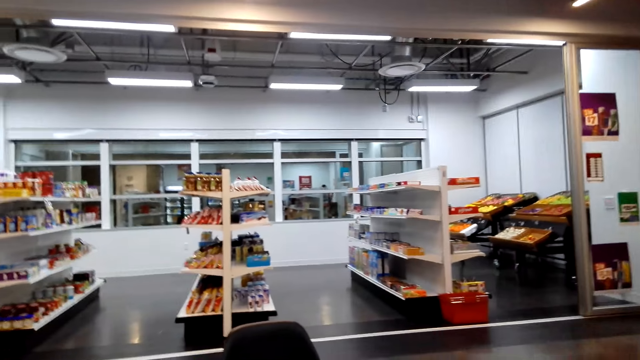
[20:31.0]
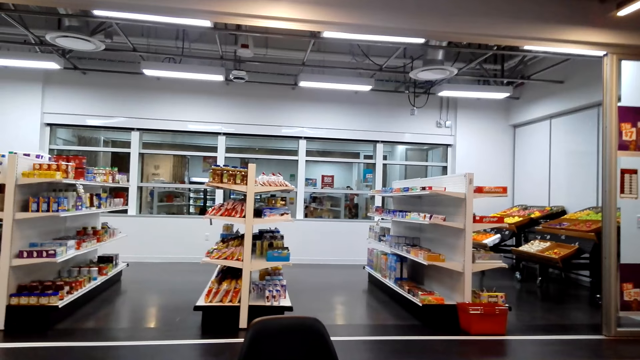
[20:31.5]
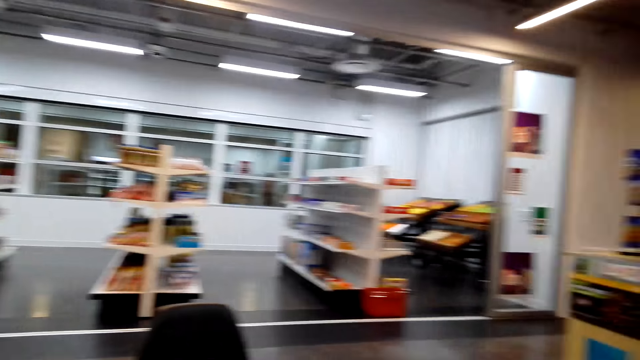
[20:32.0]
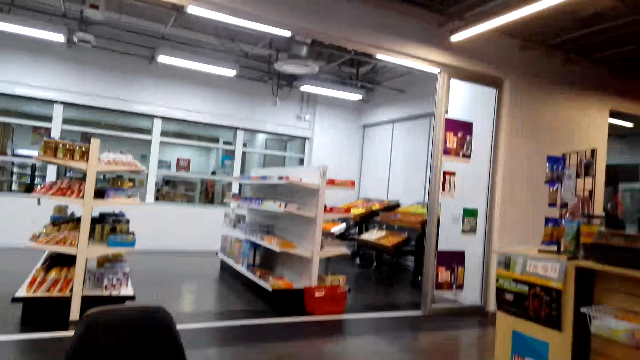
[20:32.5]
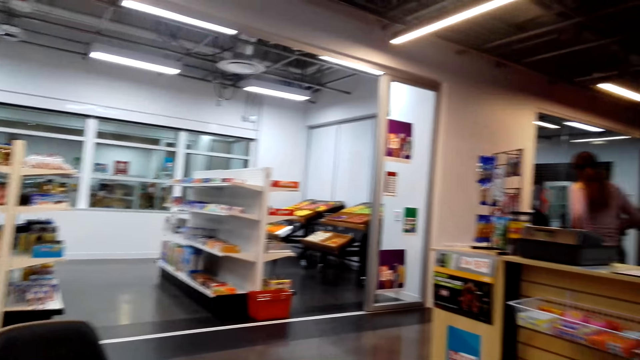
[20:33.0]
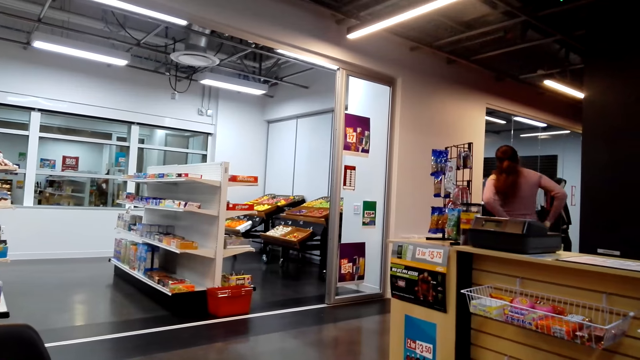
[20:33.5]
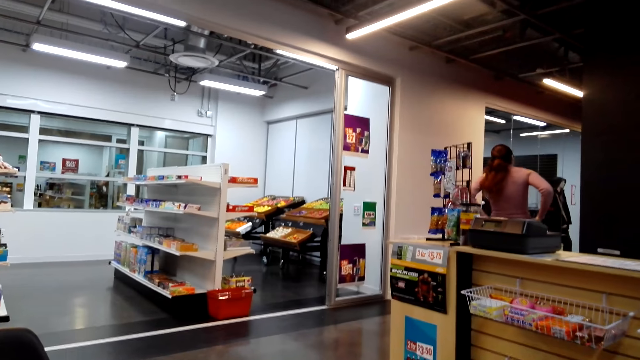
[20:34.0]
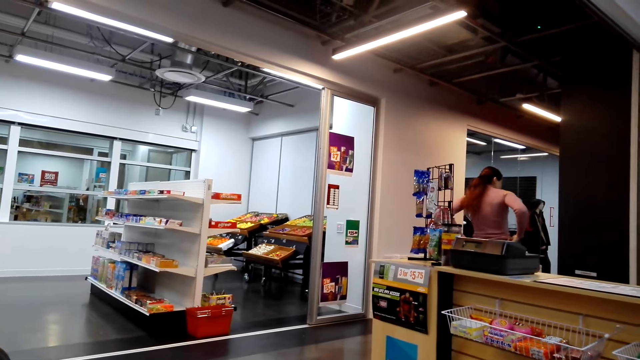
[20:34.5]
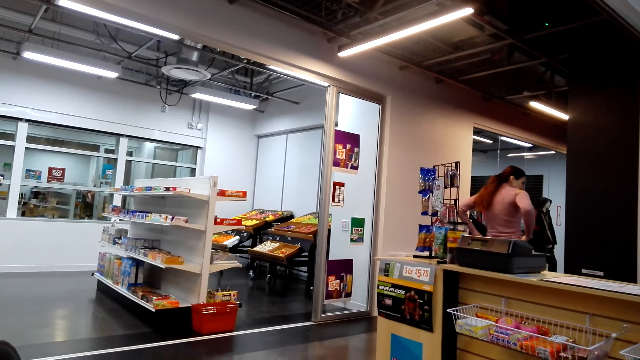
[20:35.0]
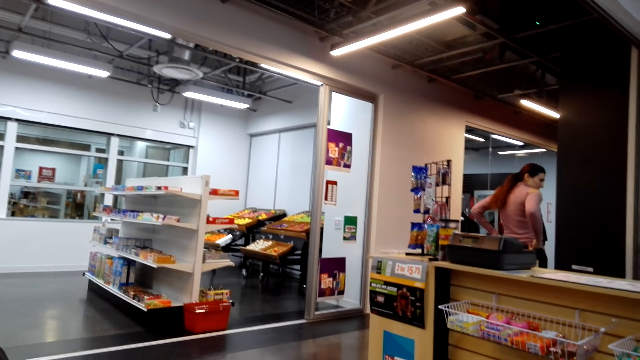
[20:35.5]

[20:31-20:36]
A lady moves around the desk.
